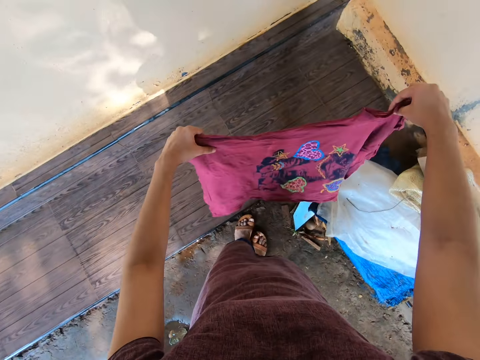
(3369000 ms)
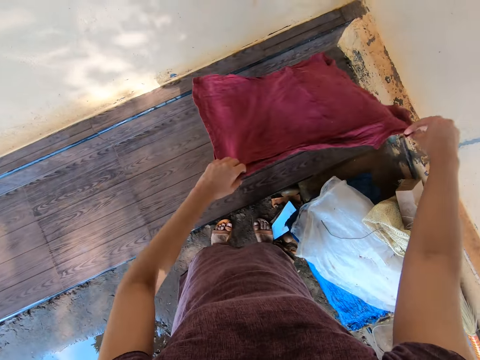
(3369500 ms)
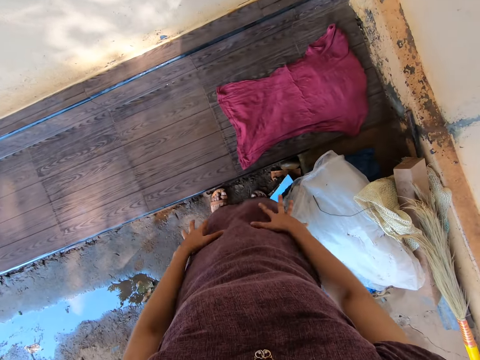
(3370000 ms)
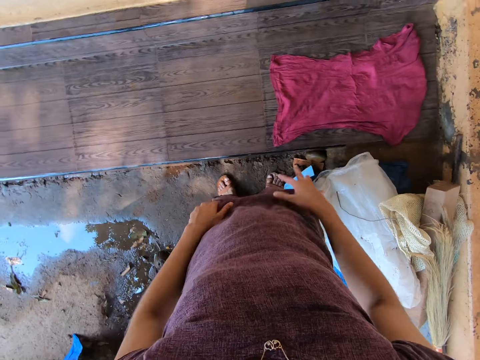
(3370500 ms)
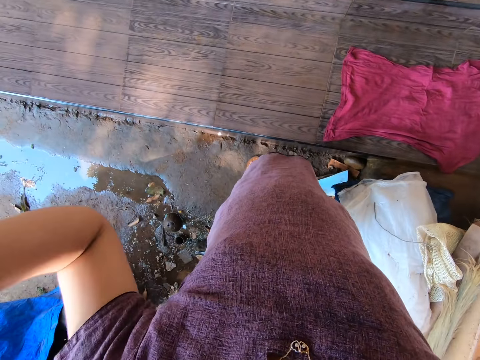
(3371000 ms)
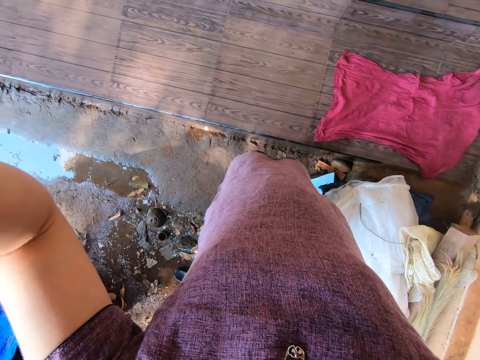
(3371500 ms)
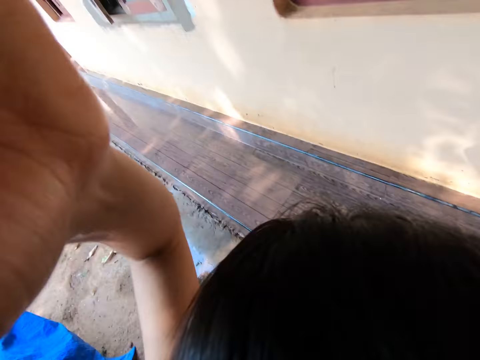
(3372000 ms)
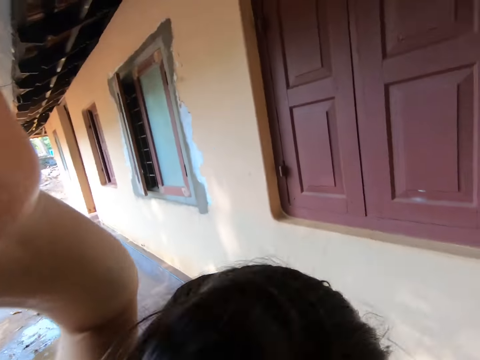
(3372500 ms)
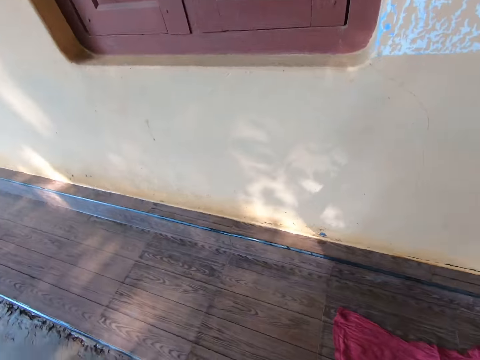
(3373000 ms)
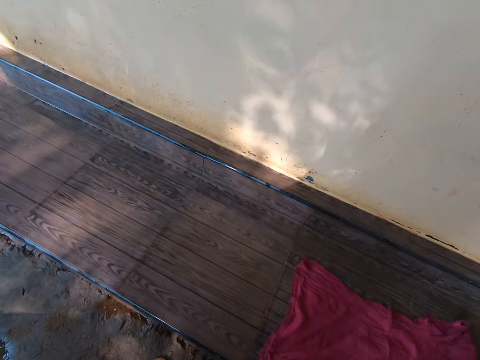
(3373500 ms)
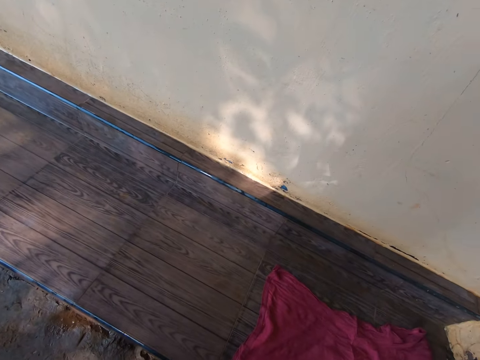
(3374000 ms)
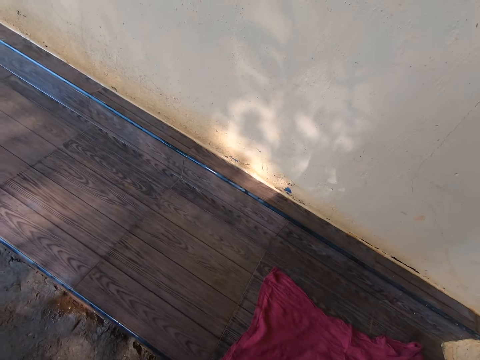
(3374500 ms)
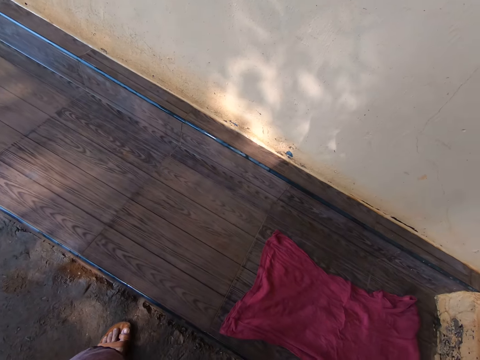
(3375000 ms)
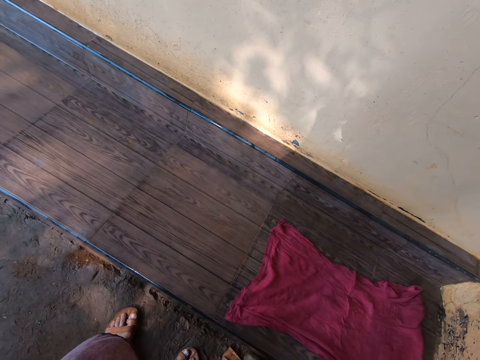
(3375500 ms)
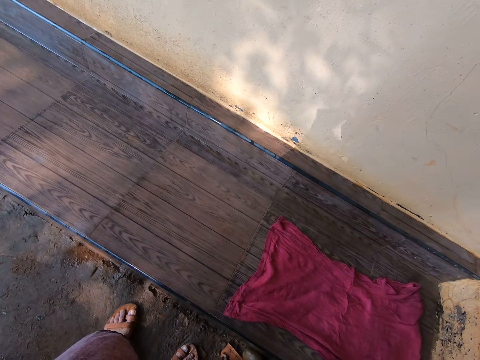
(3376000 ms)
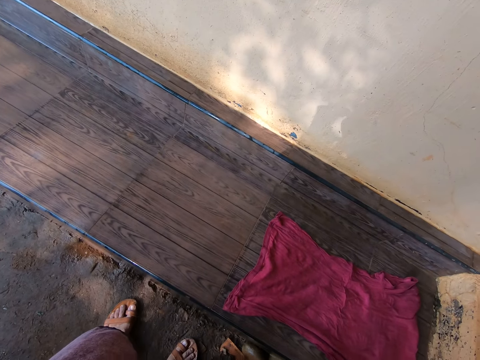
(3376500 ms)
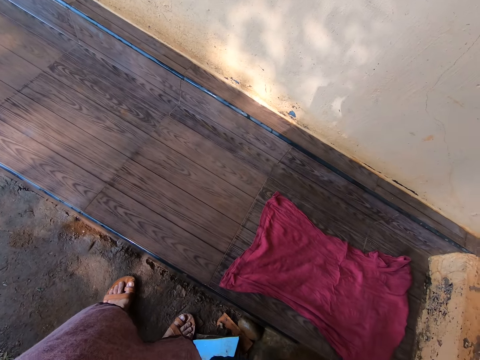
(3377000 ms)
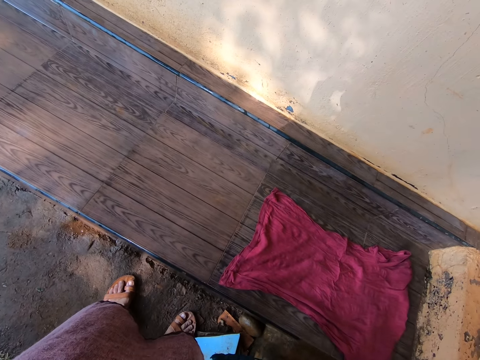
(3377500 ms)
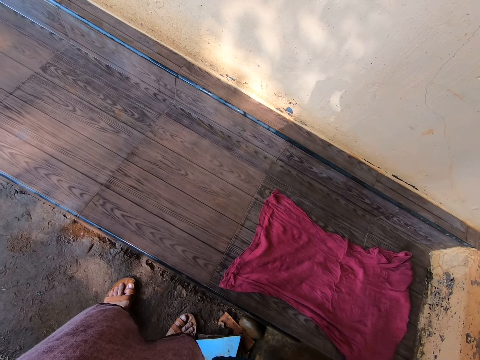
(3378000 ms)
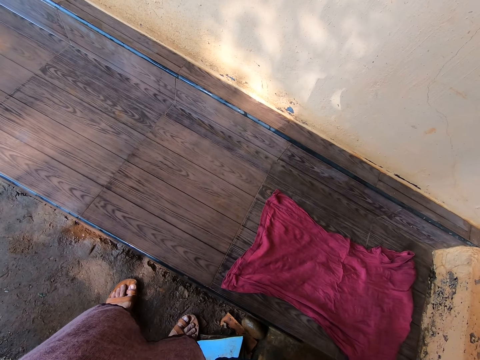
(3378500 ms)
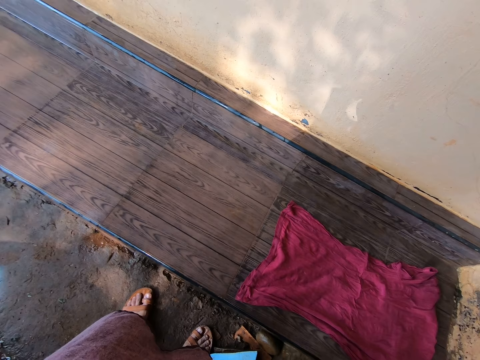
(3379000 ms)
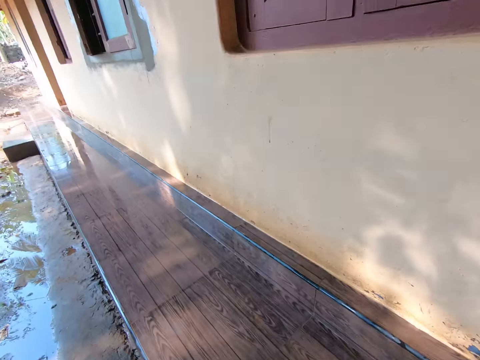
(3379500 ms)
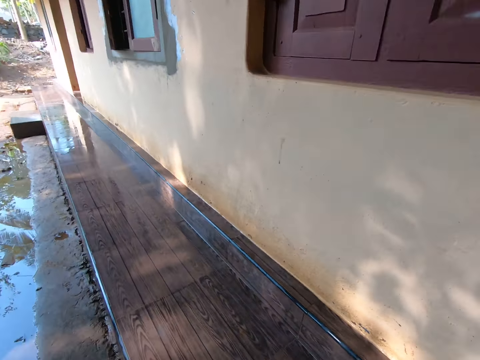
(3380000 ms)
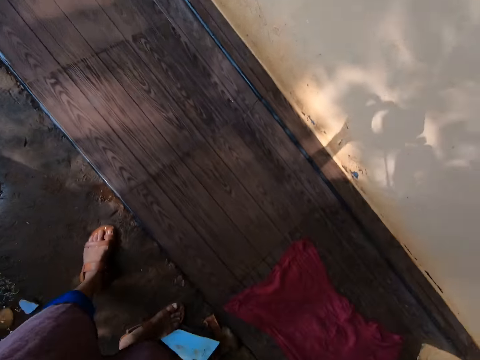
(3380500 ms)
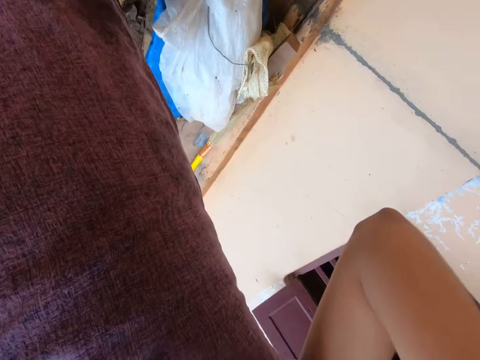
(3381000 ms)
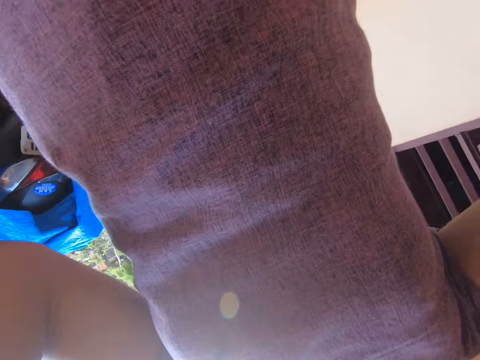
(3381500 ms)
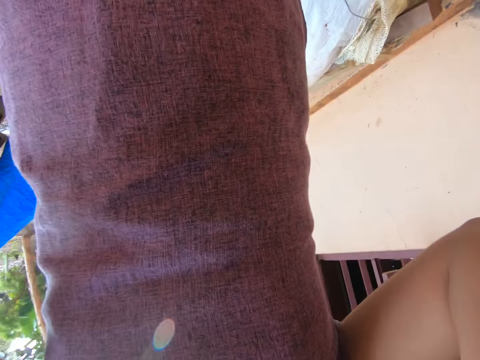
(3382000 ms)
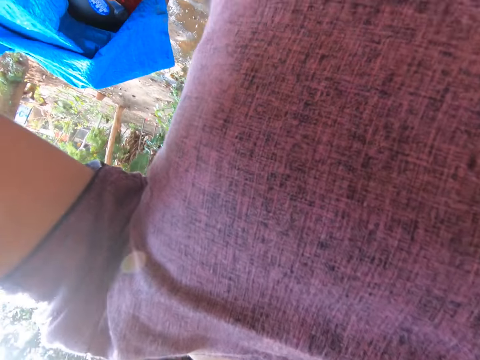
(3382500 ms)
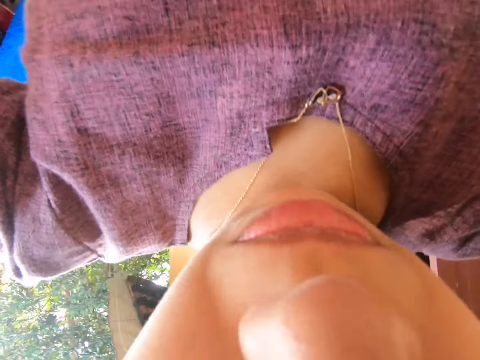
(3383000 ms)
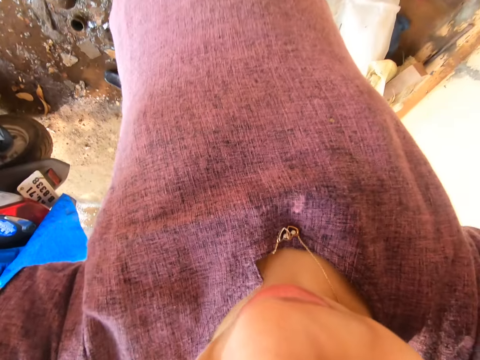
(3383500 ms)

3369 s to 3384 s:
The camera wearer drops the cloth in her hands on the front stairs. She cleans her hands on her cloth. She adjusts the camera on her head with her hands.

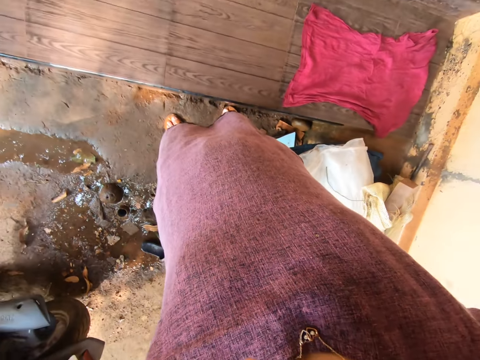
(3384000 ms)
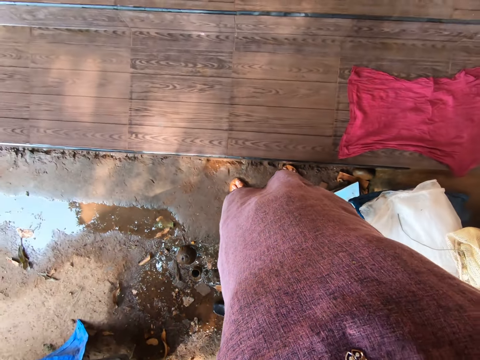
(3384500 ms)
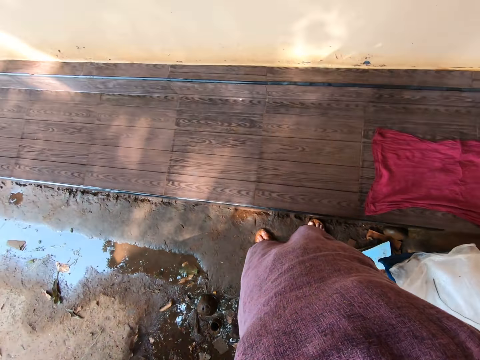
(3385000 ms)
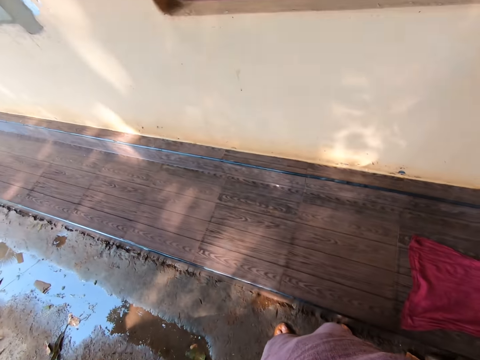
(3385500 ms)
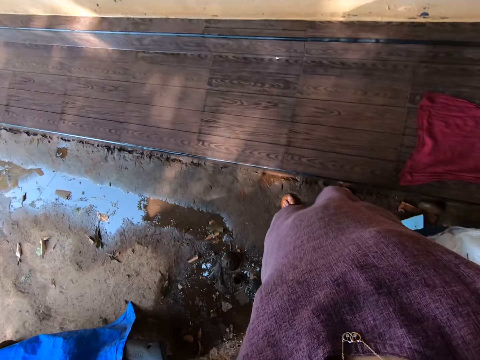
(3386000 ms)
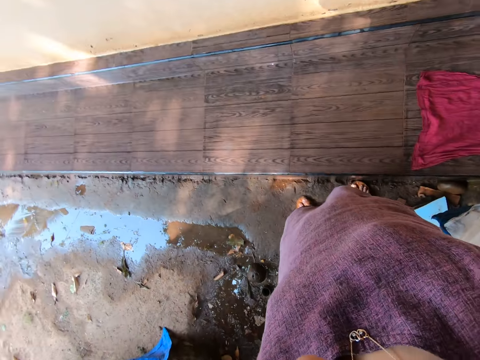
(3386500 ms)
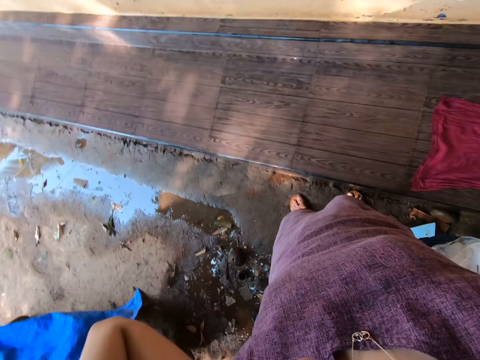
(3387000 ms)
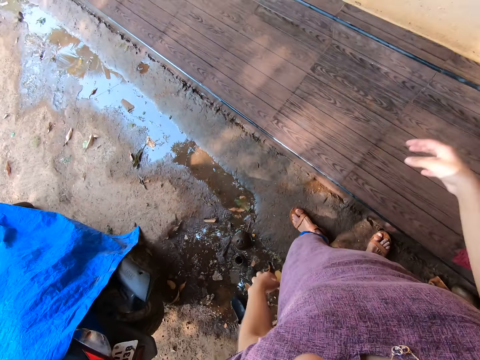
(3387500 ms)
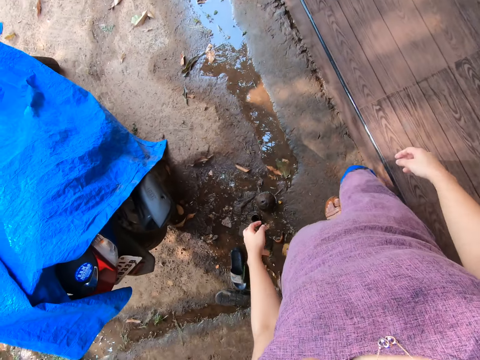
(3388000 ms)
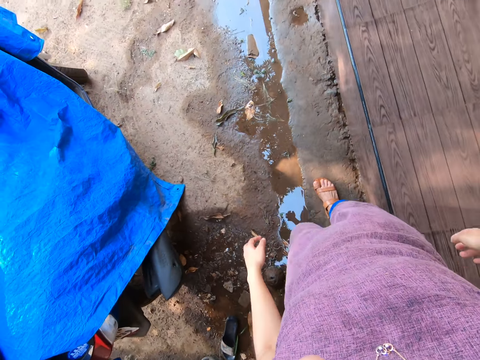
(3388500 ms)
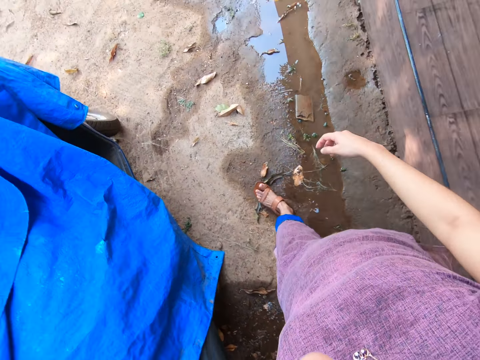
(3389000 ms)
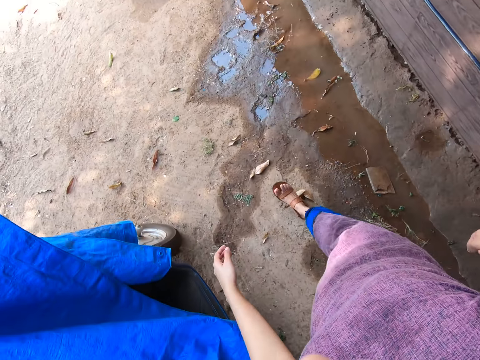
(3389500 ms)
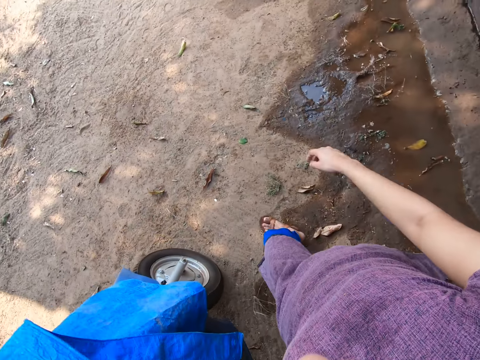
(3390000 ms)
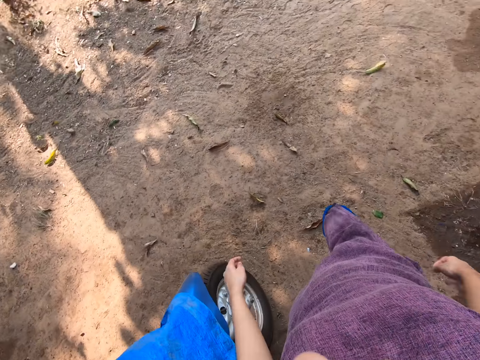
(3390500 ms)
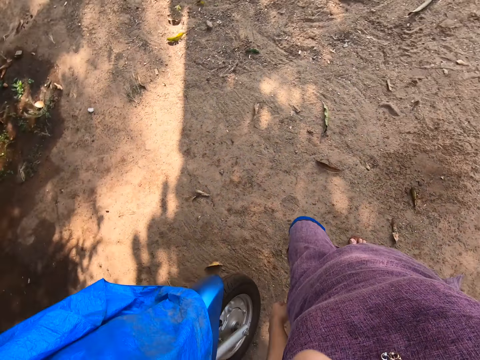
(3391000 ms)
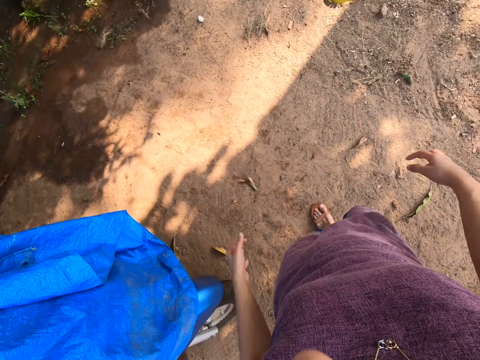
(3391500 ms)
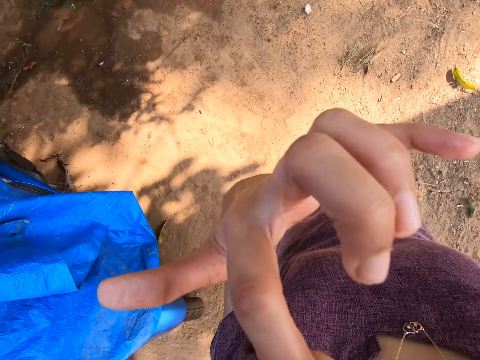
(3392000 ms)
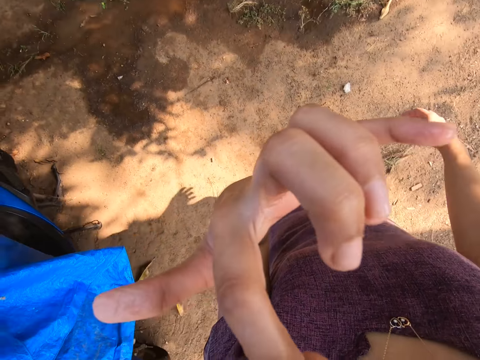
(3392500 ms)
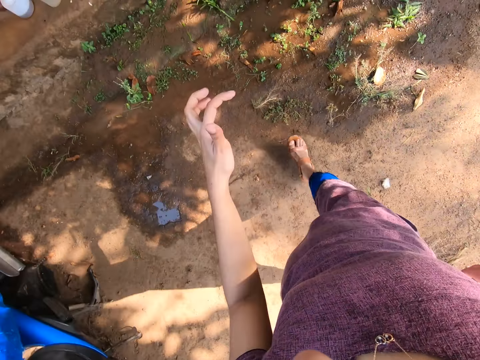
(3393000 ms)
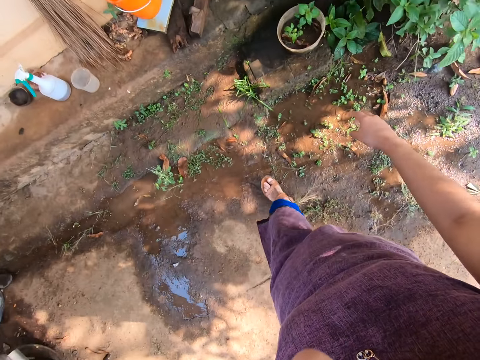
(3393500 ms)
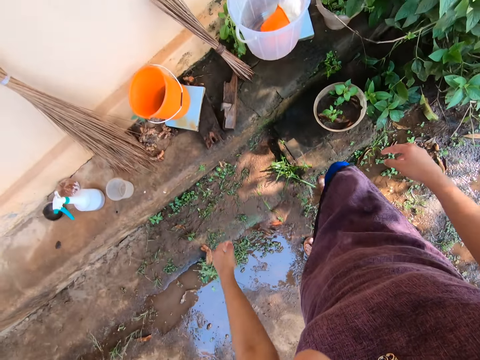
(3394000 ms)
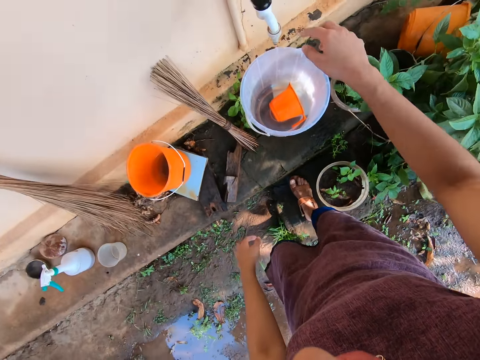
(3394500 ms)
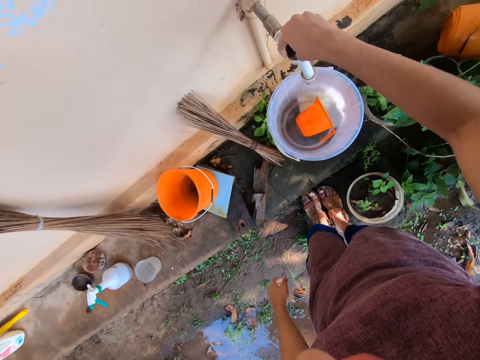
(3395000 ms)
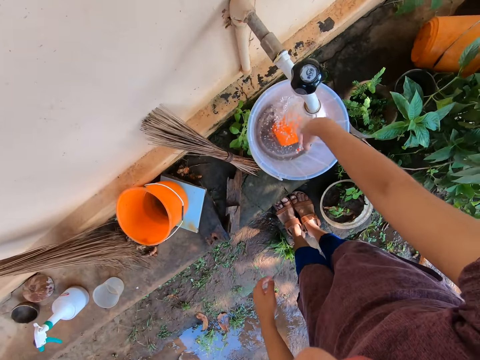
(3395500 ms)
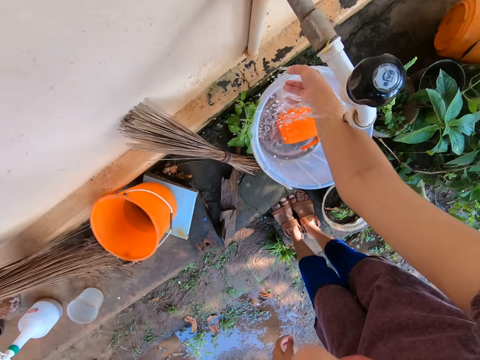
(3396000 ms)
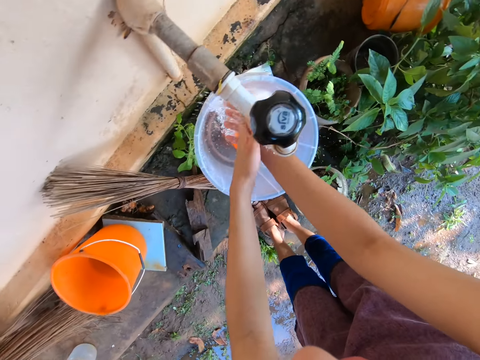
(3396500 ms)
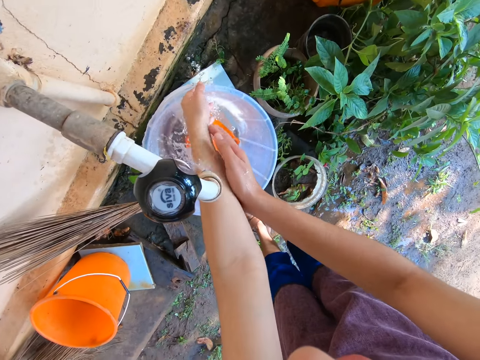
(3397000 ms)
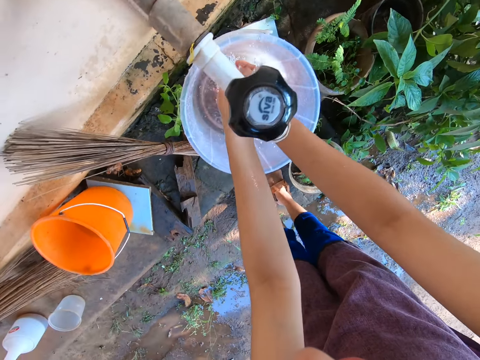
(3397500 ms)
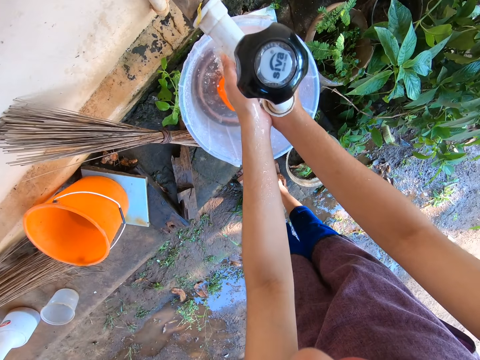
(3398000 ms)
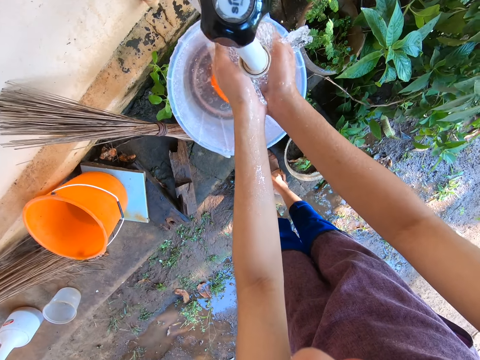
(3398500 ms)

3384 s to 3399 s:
The camera wearer walks to a tap. She cleans her nose with her left hand. She raises her left hand towards the face. She opens the tap with her right hand. She rinses her hands under the tap.
